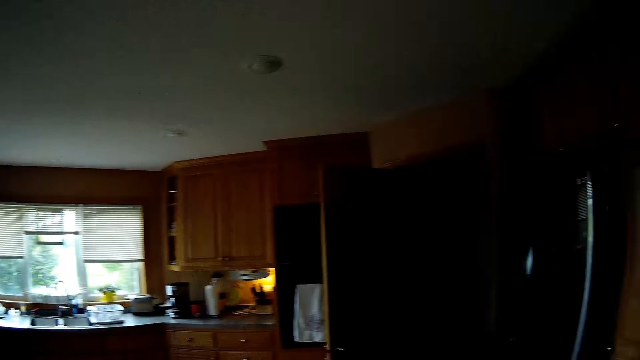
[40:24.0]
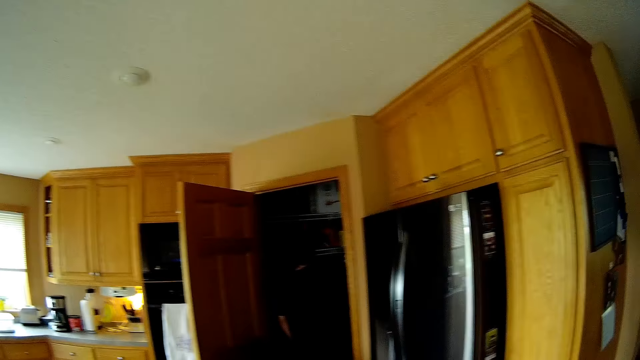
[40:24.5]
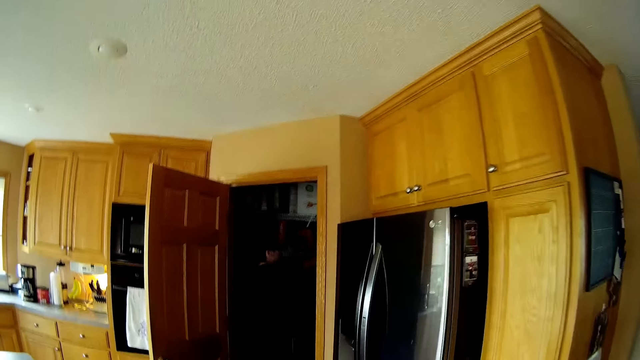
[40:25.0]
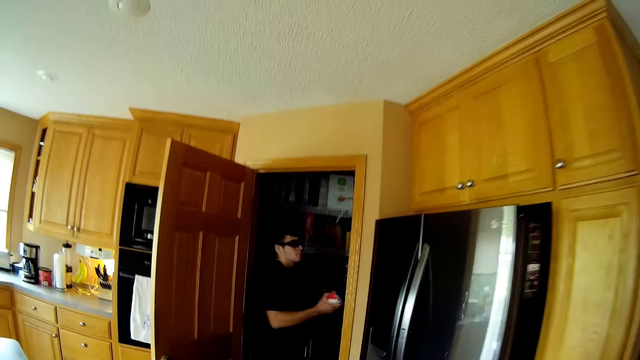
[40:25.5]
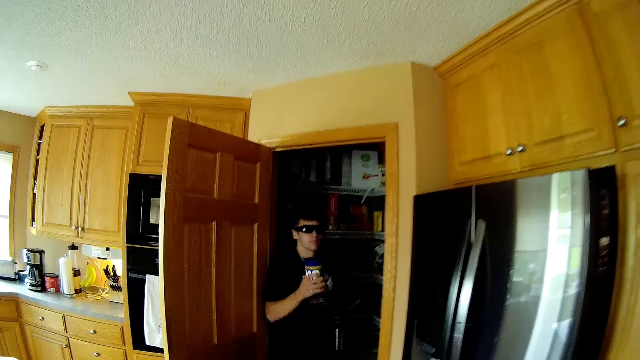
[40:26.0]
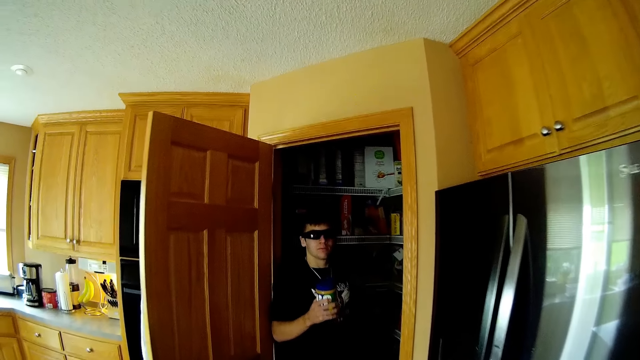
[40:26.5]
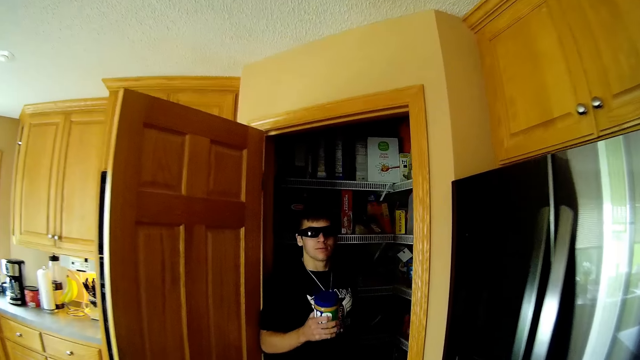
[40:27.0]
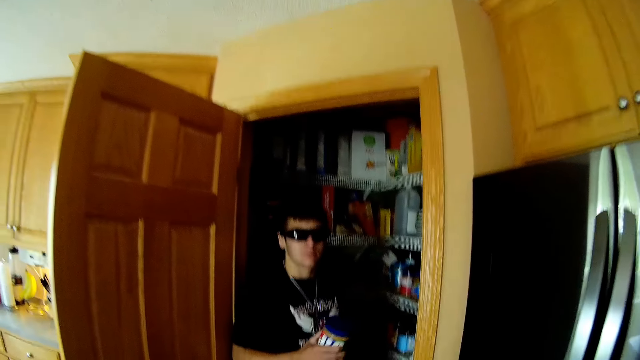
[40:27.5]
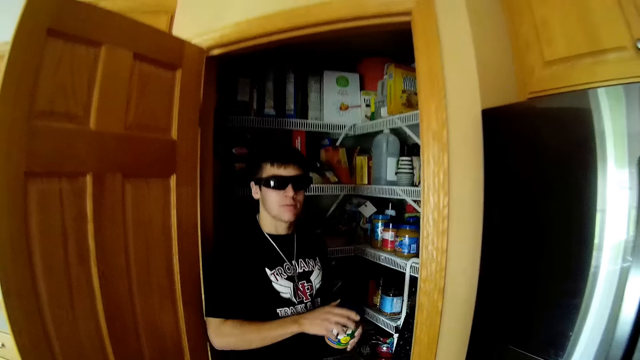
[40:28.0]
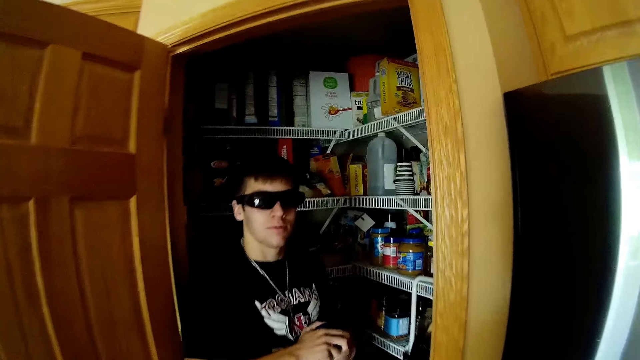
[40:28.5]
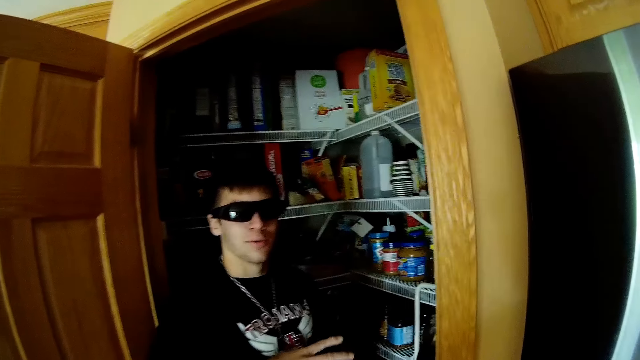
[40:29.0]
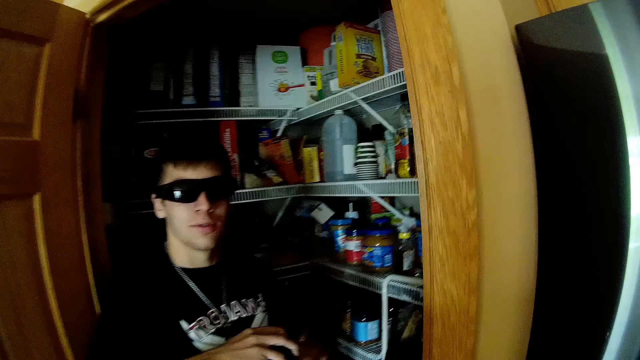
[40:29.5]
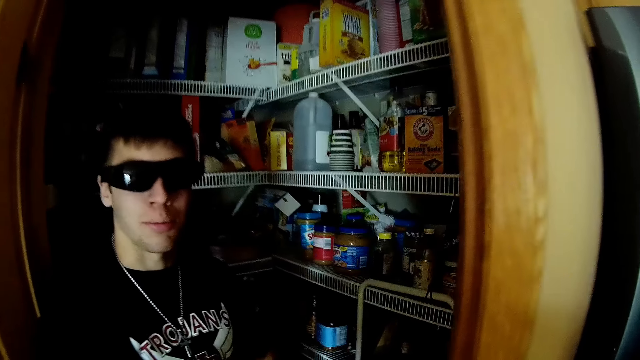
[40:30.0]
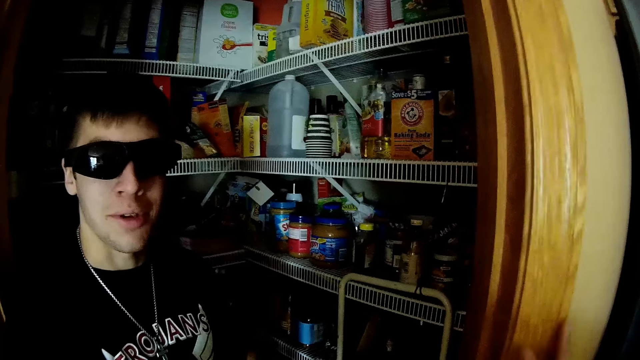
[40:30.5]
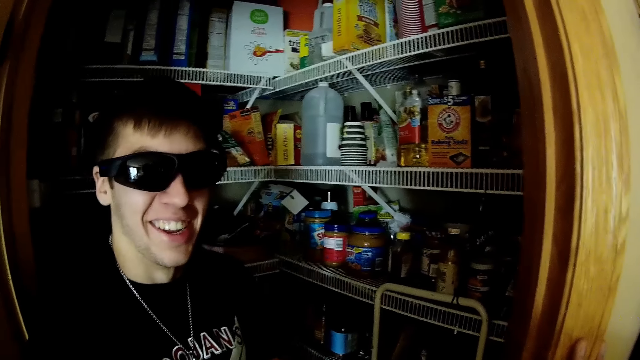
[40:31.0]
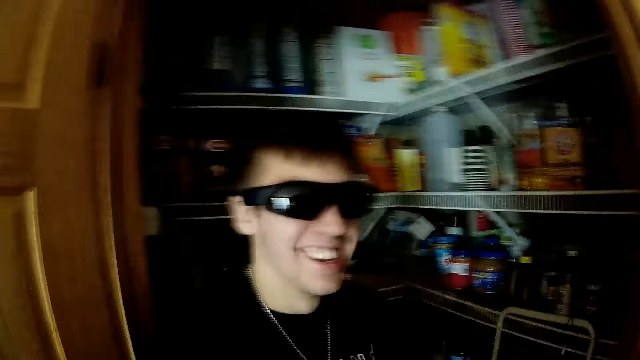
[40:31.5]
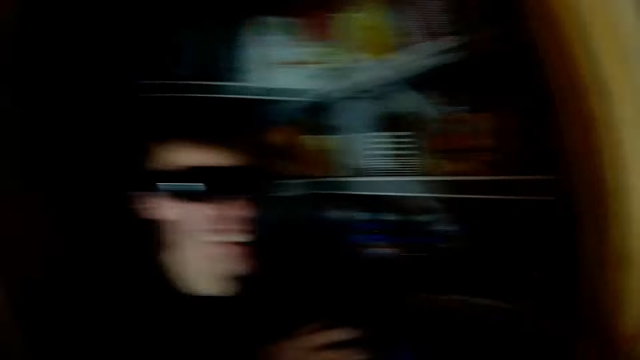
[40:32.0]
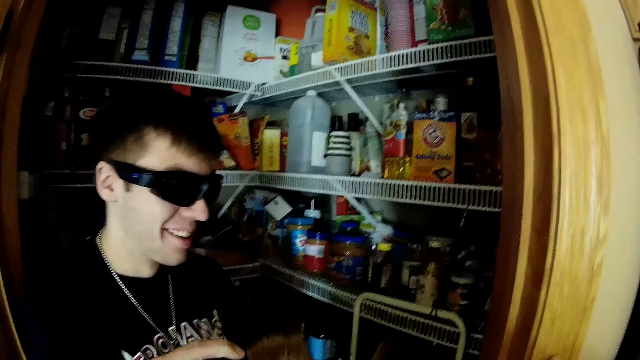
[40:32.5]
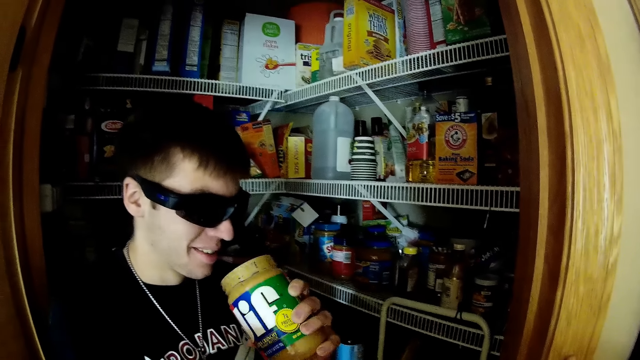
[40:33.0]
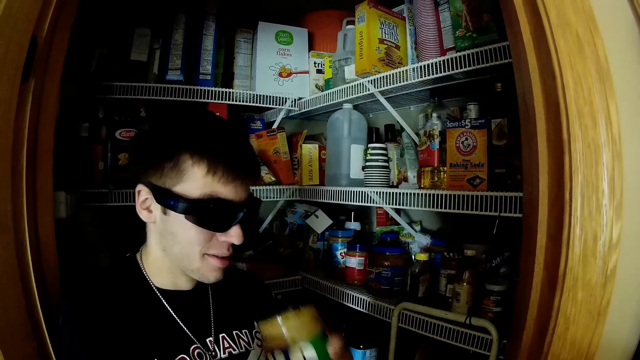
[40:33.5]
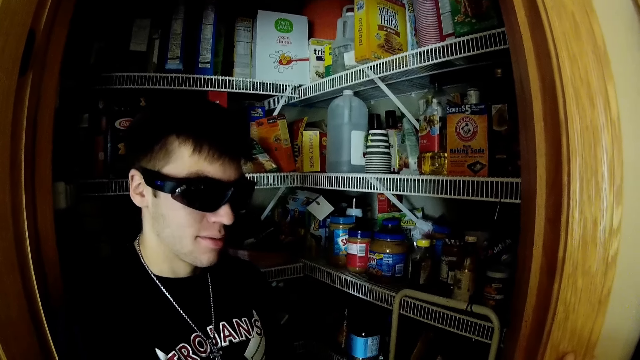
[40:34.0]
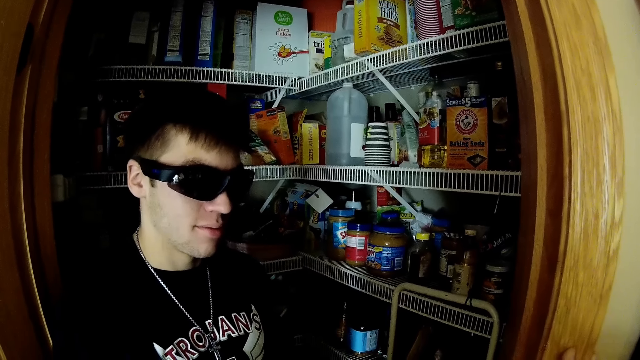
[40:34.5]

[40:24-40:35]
A man picks up a bottle in the cabinet. The camera wearer dialogues with the man. The man opens the bottle.

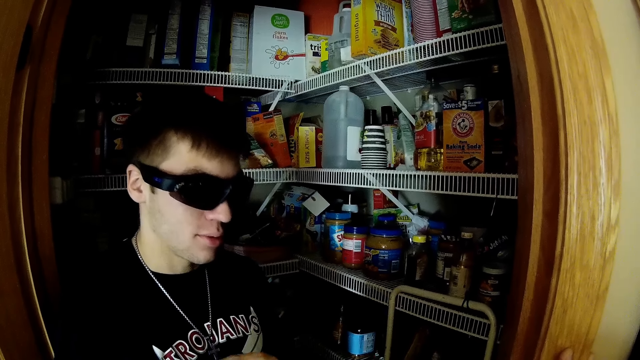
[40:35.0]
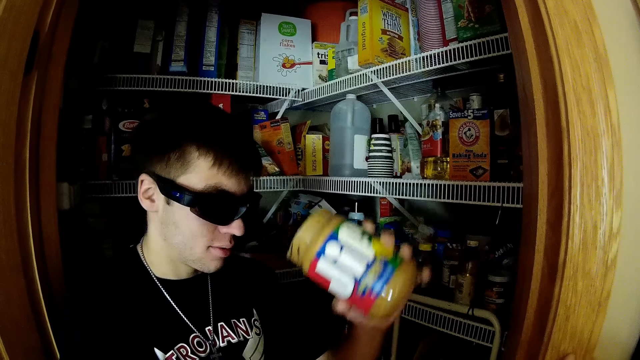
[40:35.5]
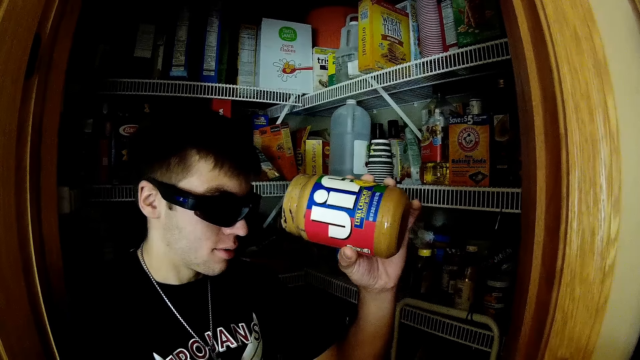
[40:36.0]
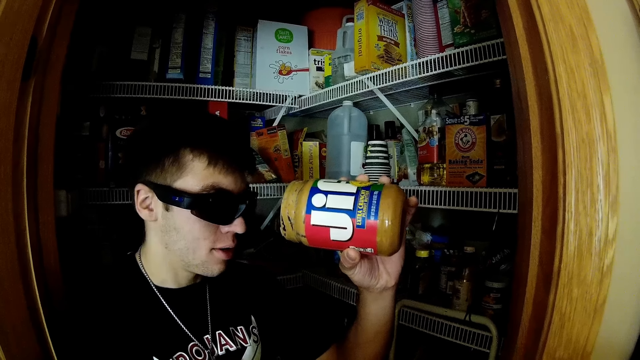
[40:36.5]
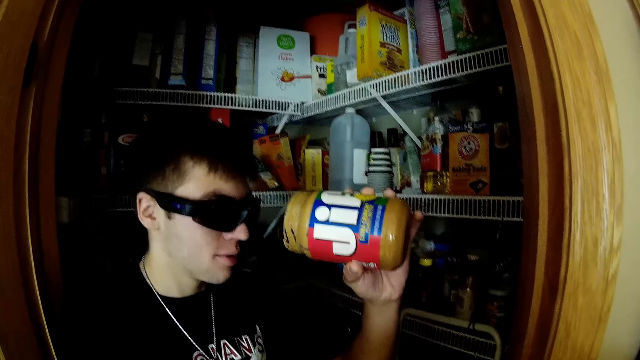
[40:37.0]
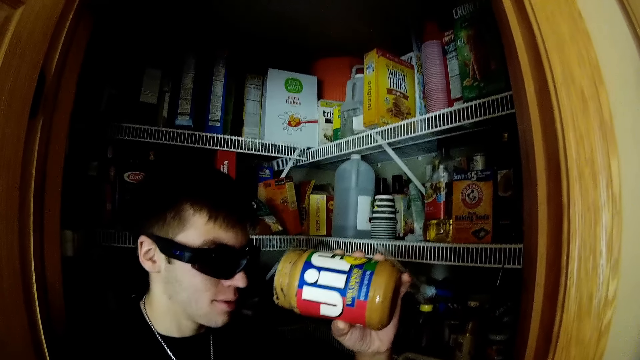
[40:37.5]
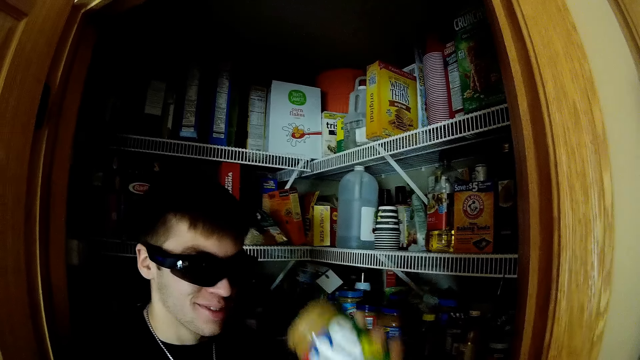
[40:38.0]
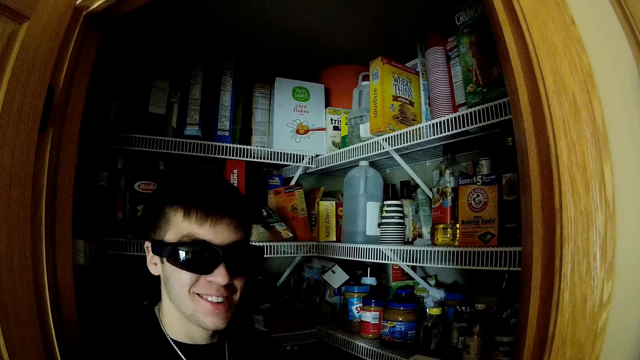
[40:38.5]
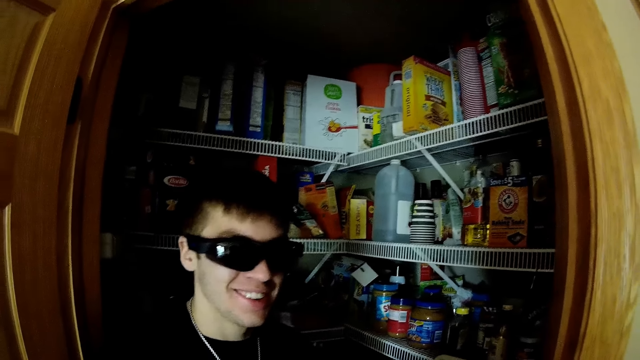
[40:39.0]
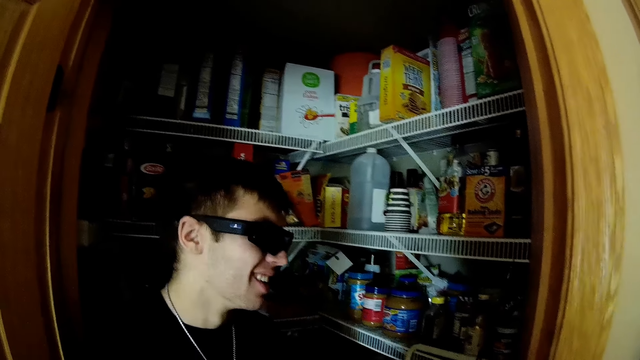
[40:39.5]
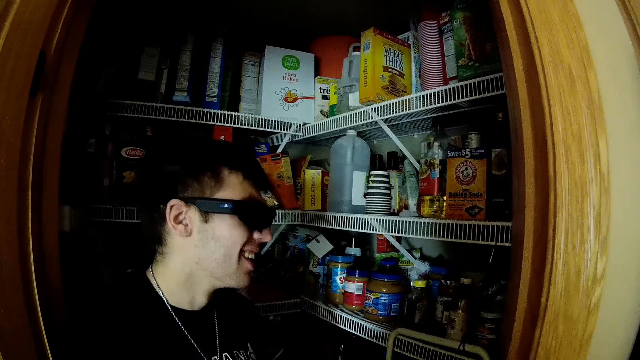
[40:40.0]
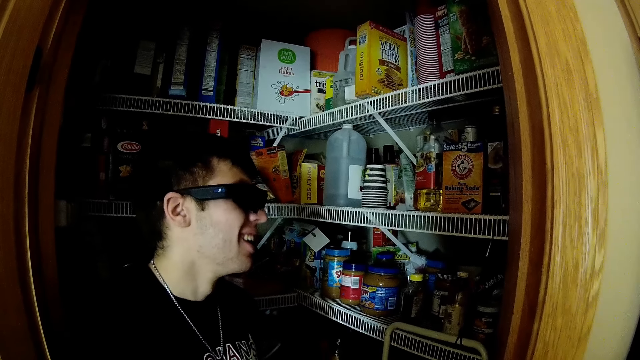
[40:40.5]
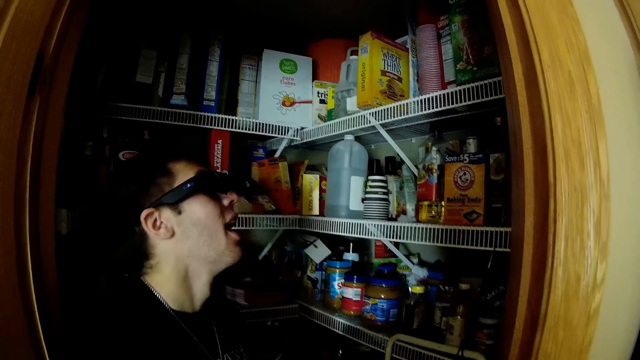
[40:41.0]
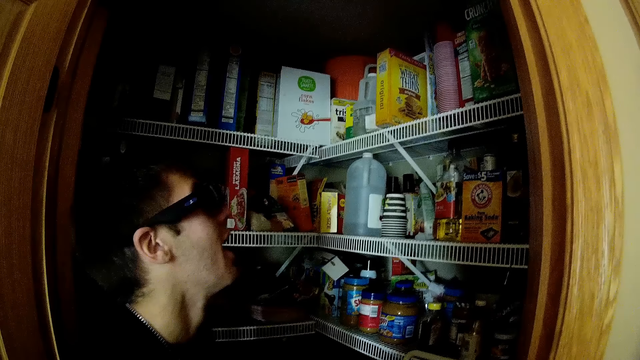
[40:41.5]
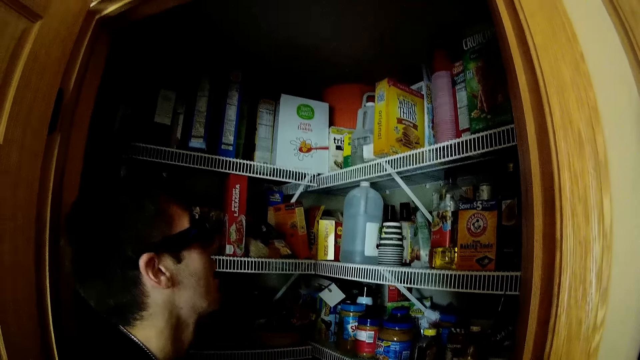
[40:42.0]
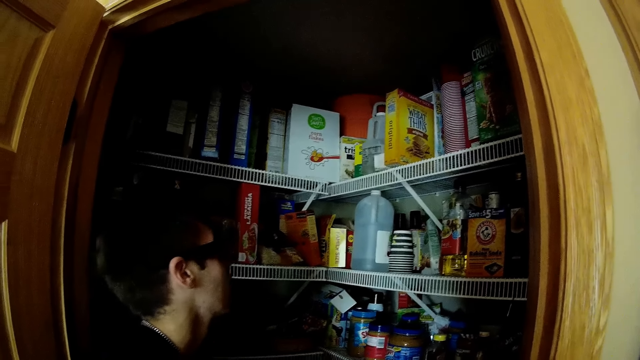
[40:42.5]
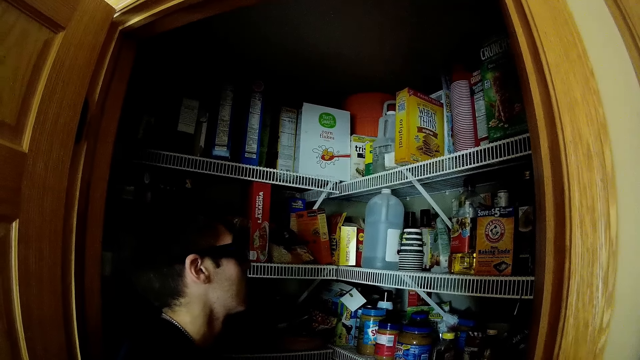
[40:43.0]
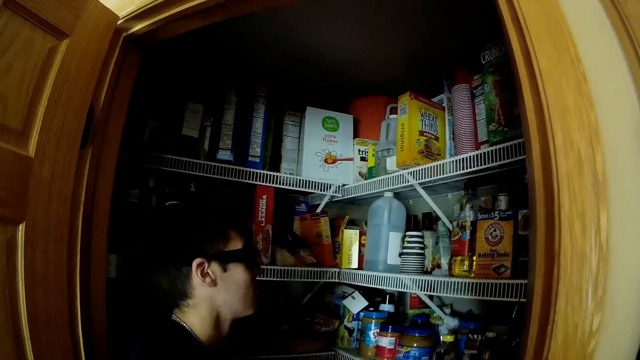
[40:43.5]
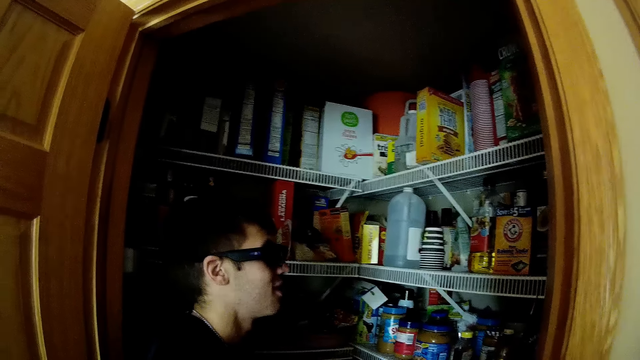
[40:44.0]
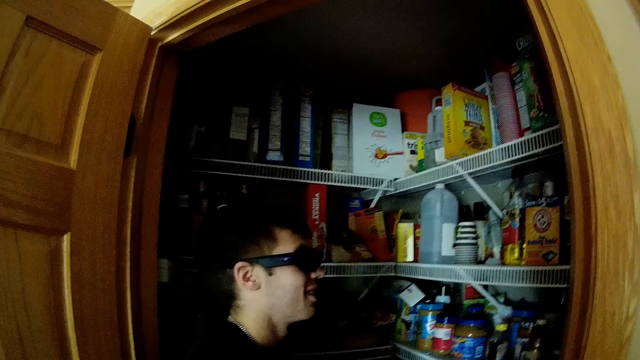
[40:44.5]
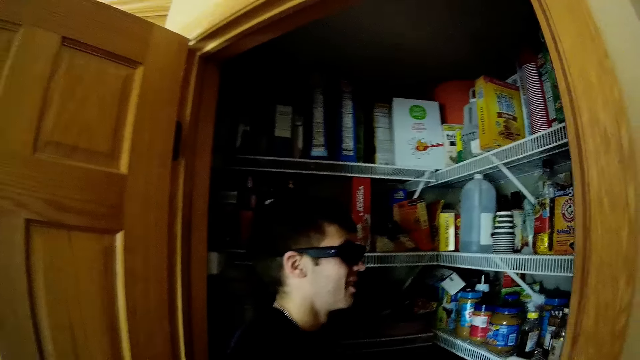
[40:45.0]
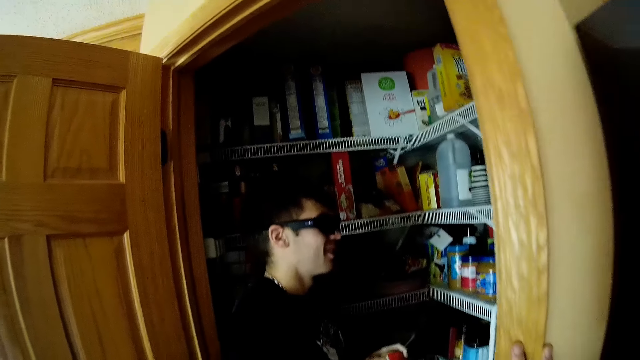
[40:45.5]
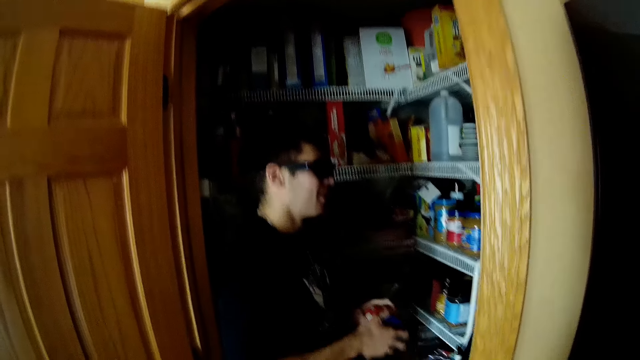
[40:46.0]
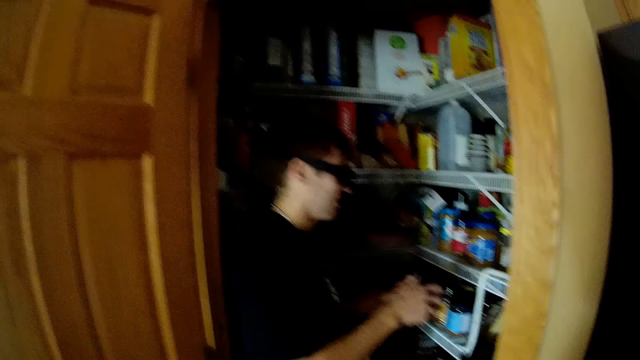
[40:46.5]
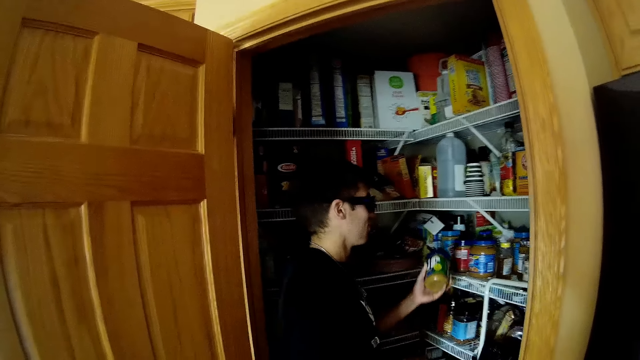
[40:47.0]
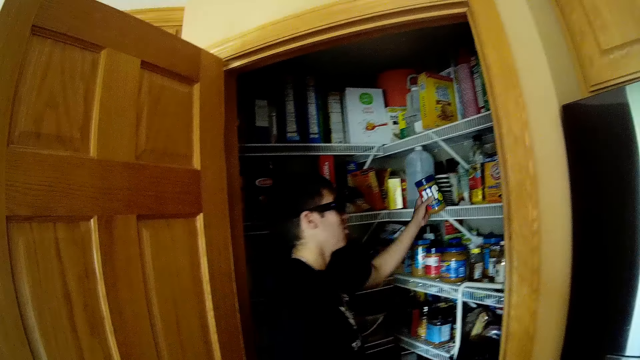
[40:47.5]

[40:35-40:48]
A man looks at the bottle. The man closes a container with a lid.
